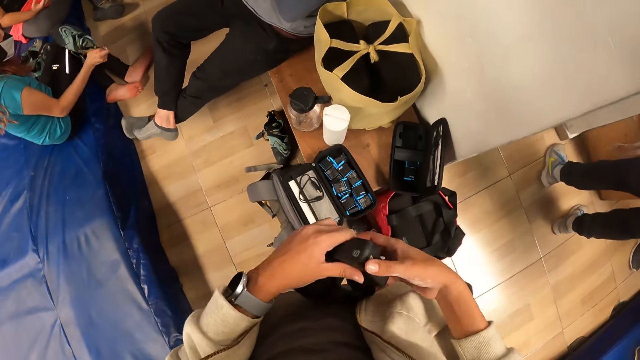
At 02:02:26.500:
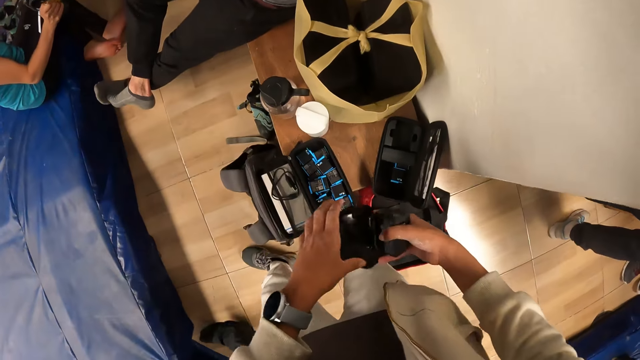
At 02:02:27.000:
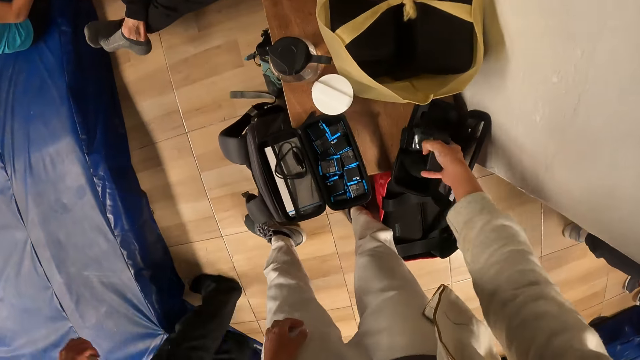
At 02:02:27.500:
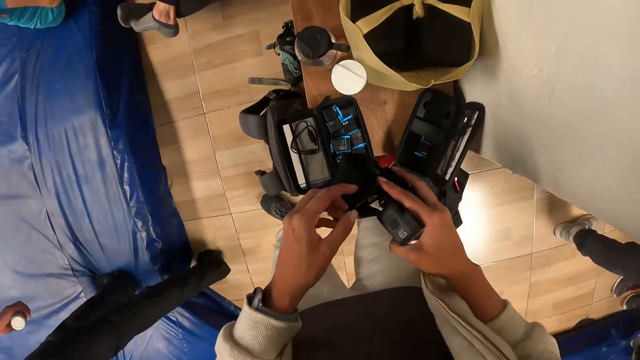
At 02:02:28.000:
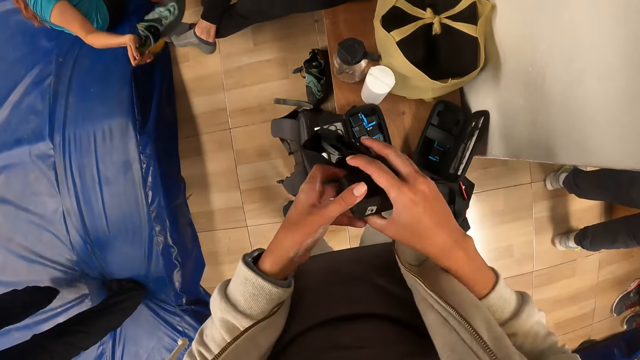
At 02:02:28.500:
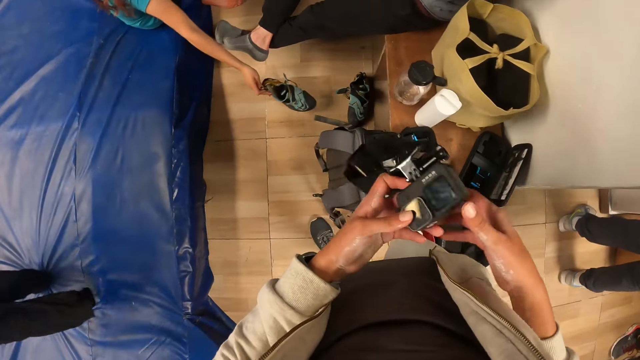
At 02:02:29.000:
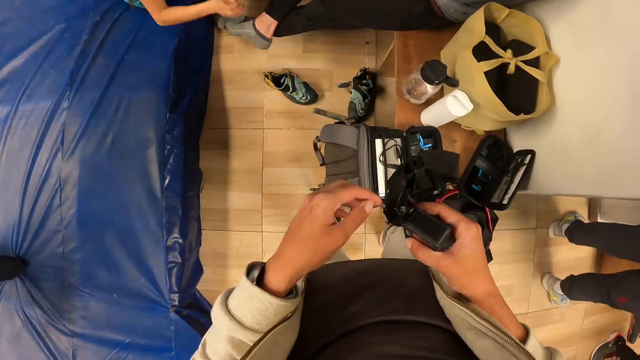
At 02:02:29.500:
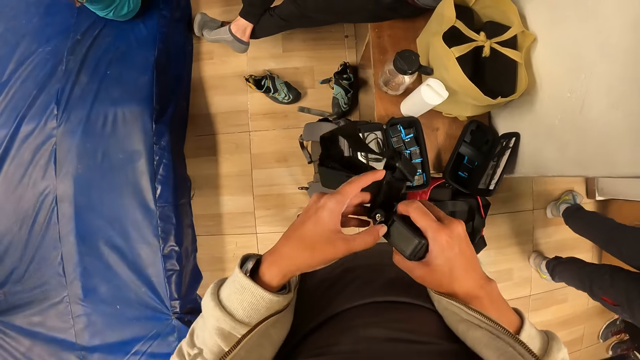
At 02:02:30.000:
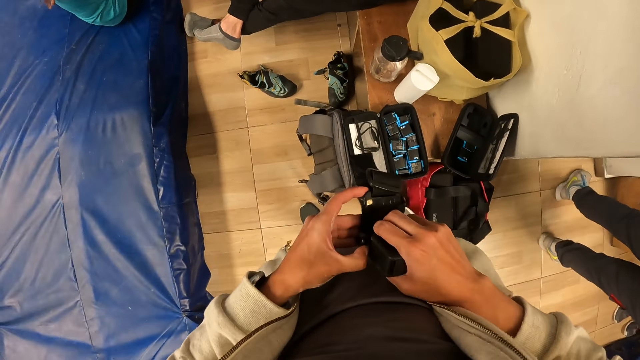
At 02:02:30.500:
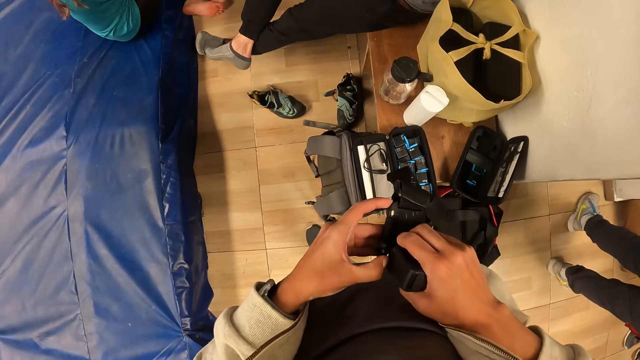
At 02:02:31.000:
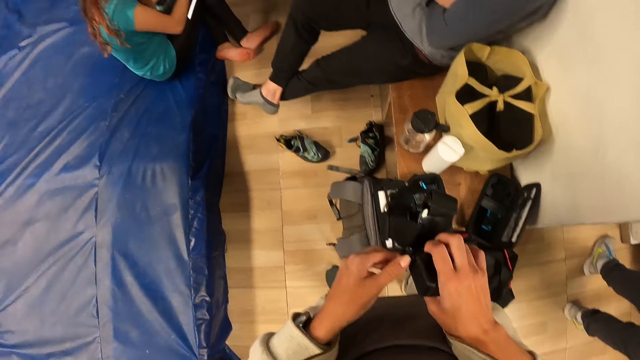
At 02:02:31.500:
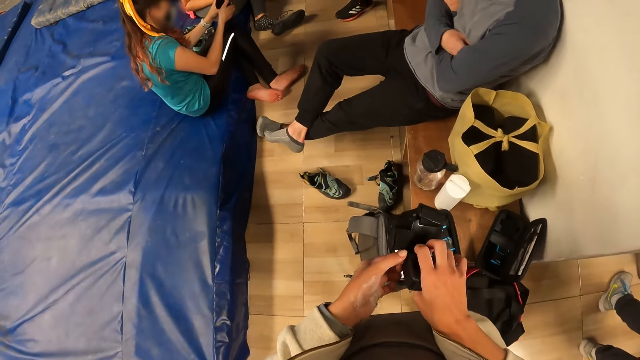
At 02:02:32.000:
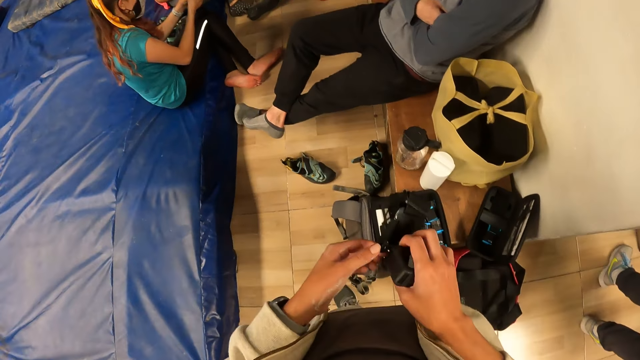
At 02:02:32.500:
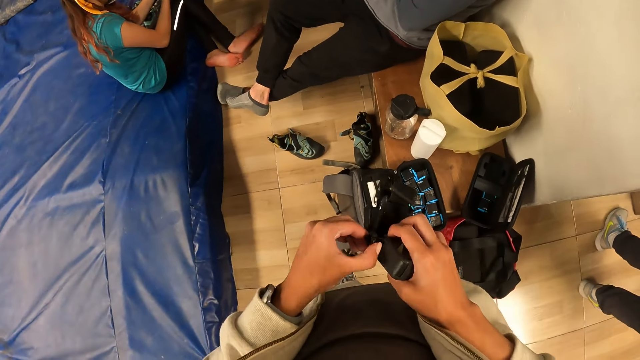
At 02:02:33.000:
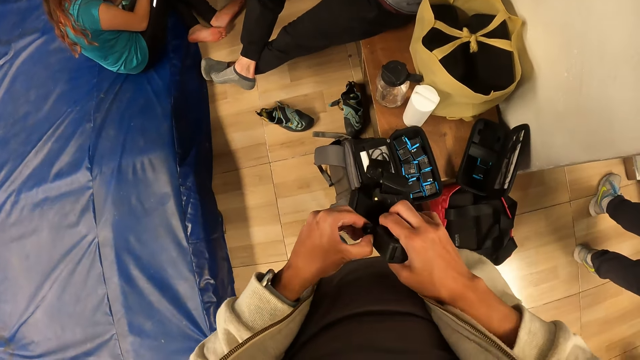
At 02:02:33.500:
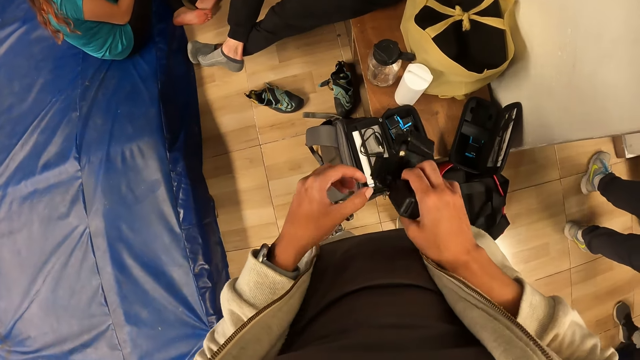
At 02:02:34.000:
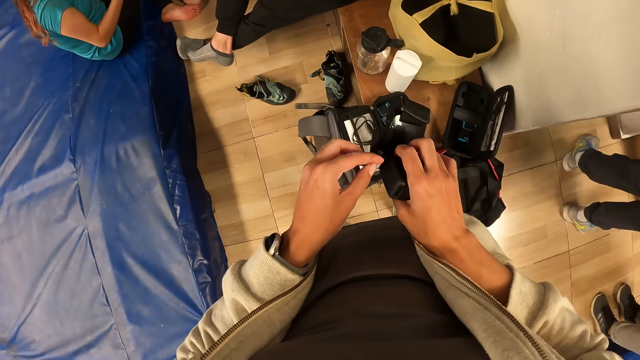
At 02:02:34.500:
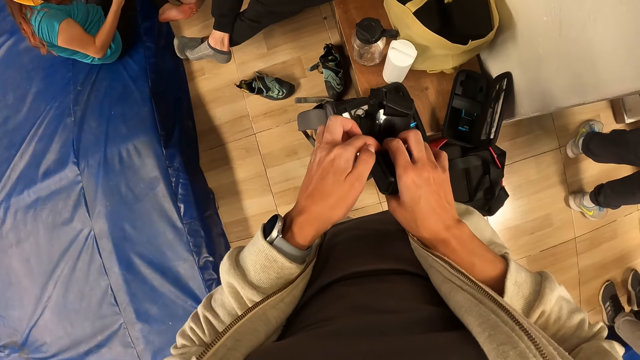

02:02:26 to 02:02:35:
The camera wearer passes the camera to his right hand with his left hand. He bends towards the camera casing. A lady drops a shoe on the floor. The camera wearer presses part of the camera. He opens the camera cover with his left hand.

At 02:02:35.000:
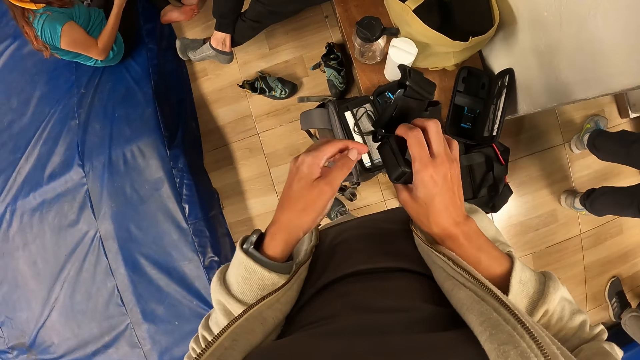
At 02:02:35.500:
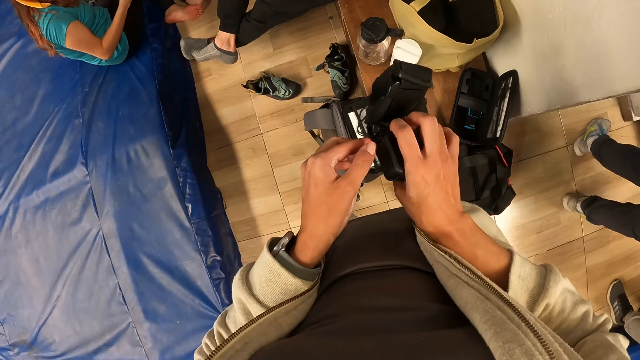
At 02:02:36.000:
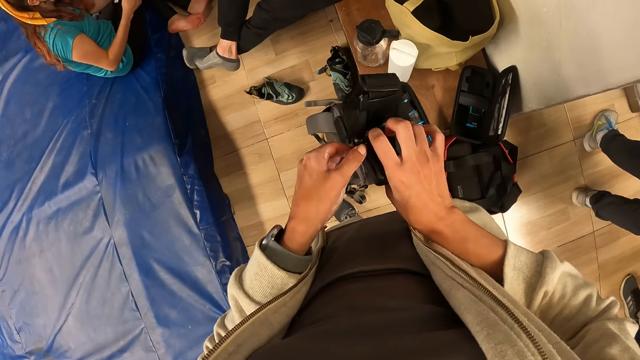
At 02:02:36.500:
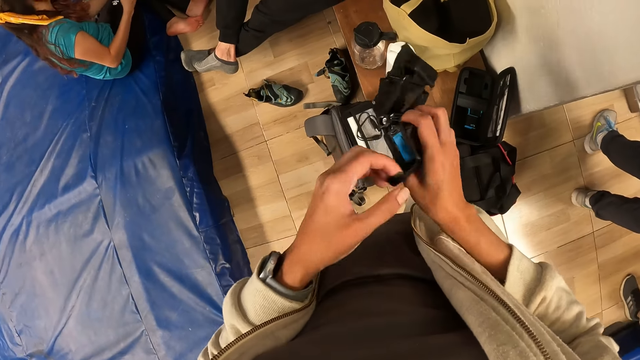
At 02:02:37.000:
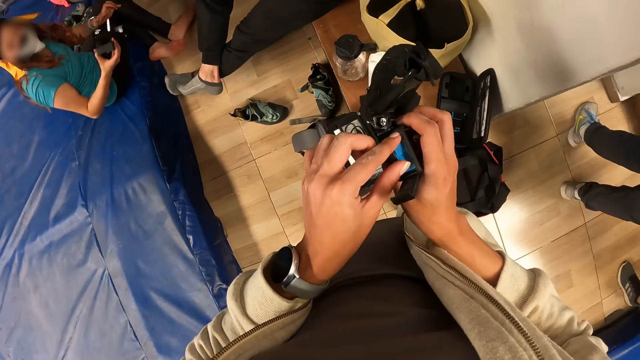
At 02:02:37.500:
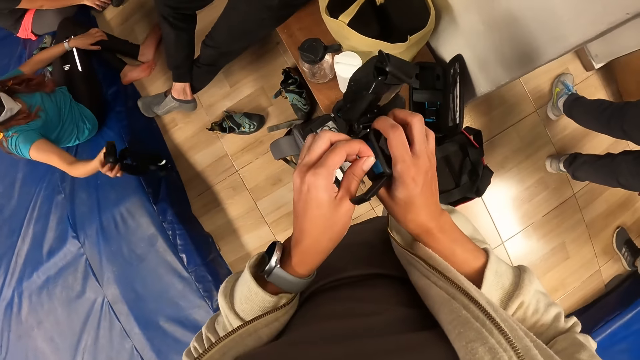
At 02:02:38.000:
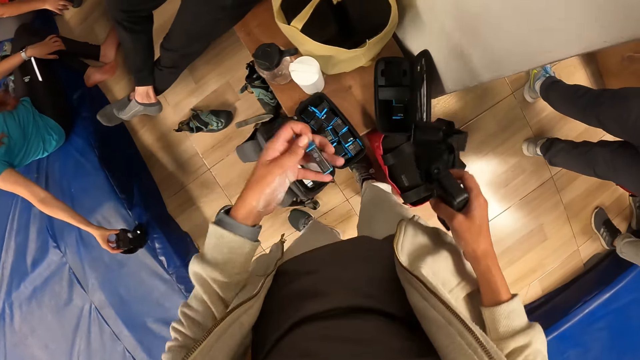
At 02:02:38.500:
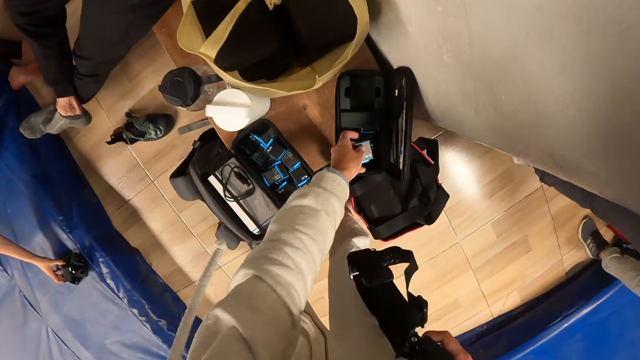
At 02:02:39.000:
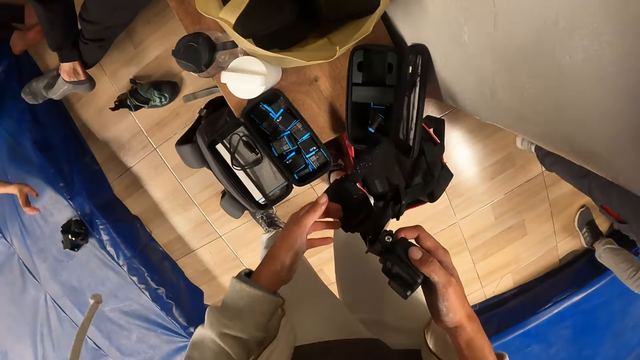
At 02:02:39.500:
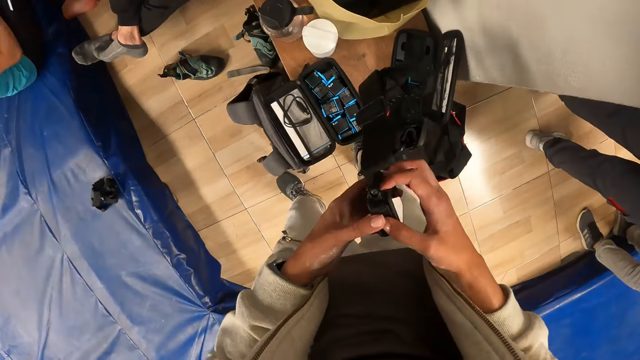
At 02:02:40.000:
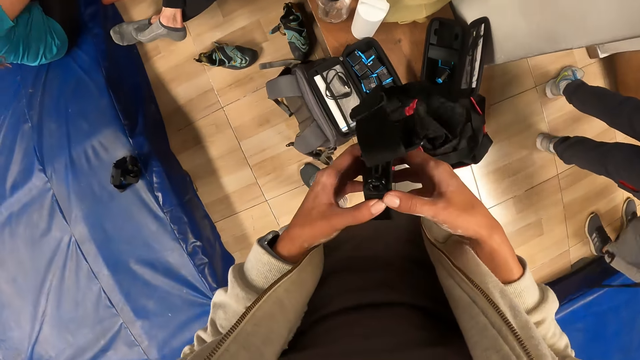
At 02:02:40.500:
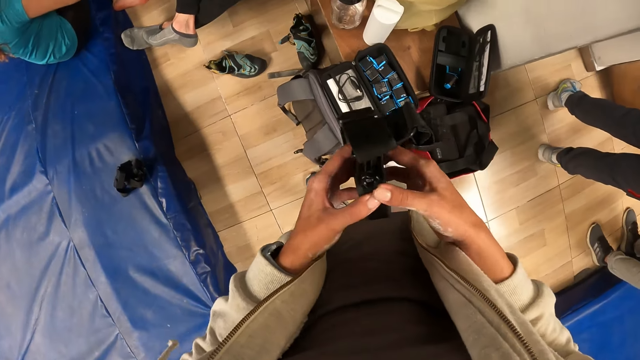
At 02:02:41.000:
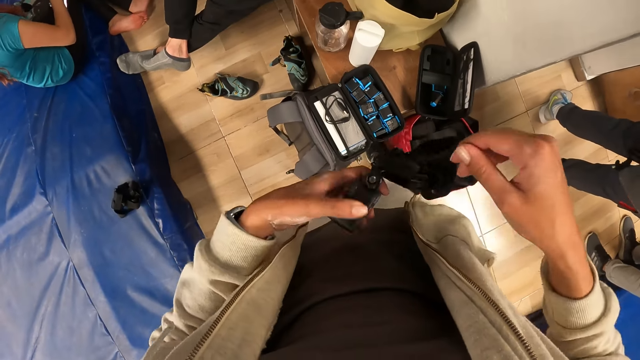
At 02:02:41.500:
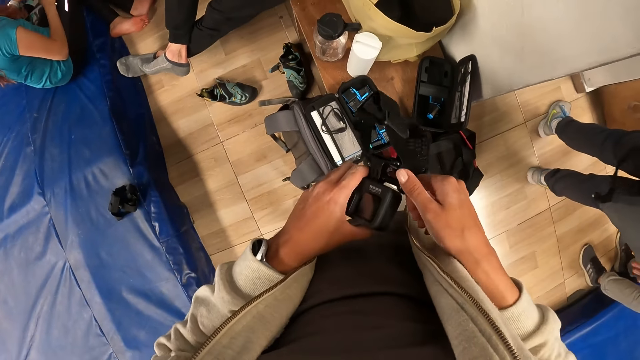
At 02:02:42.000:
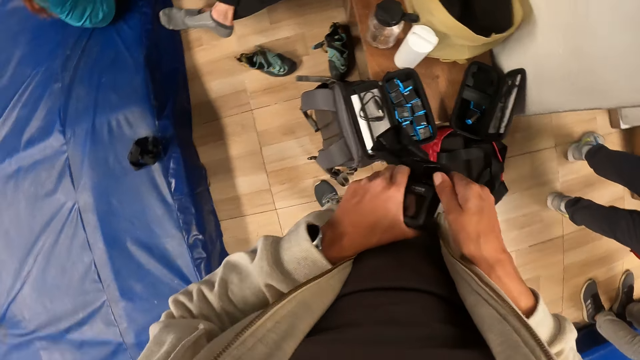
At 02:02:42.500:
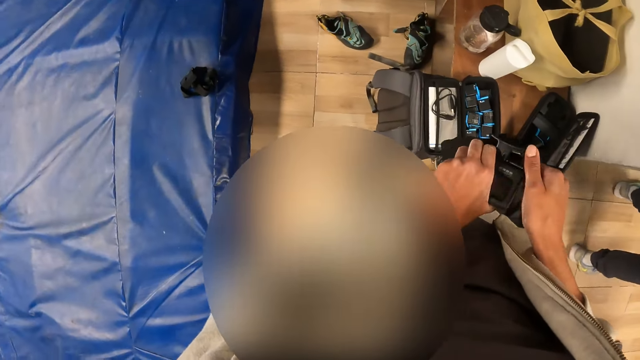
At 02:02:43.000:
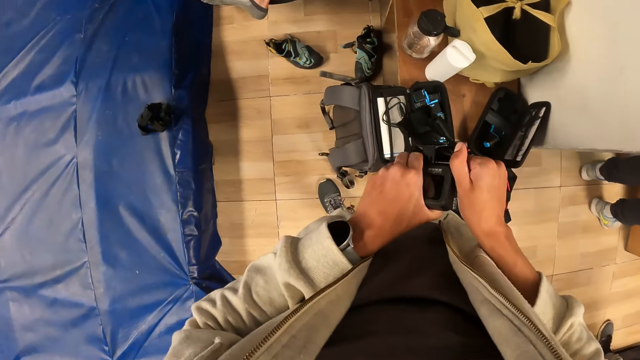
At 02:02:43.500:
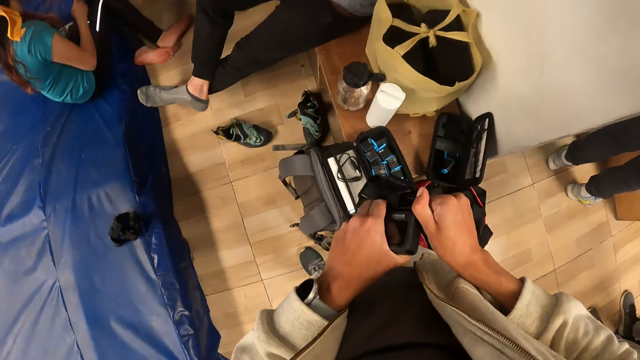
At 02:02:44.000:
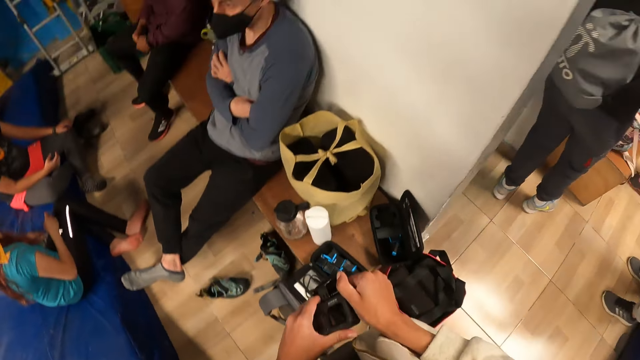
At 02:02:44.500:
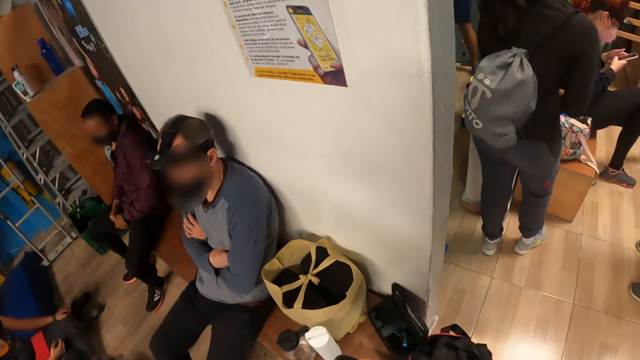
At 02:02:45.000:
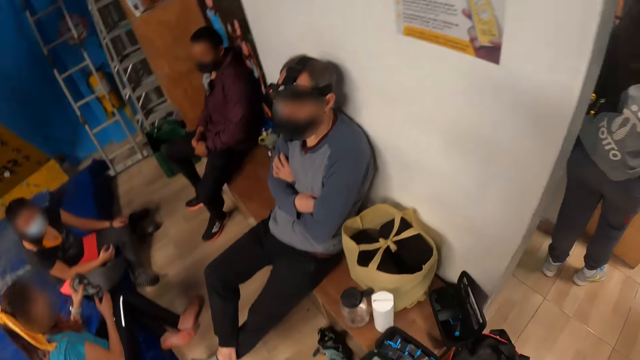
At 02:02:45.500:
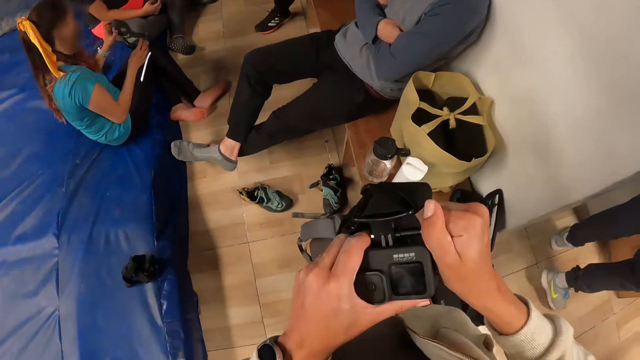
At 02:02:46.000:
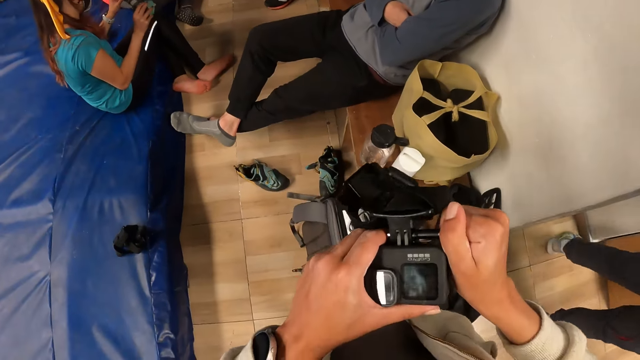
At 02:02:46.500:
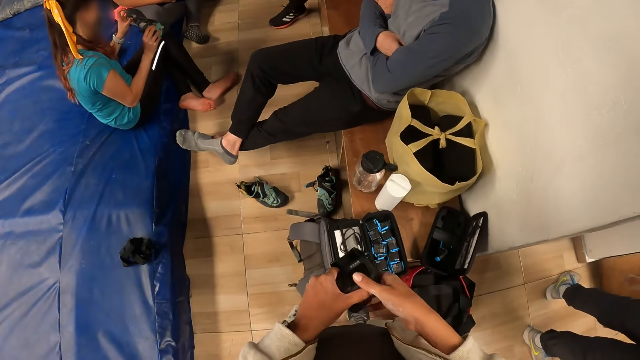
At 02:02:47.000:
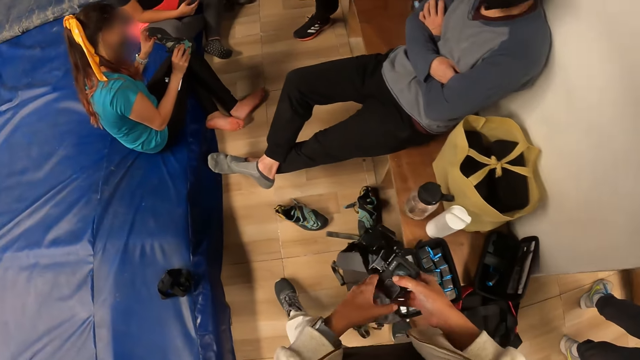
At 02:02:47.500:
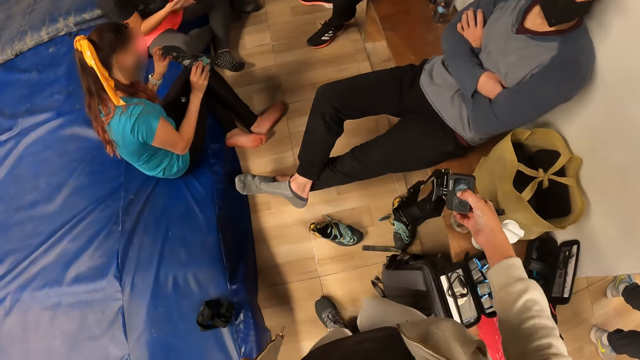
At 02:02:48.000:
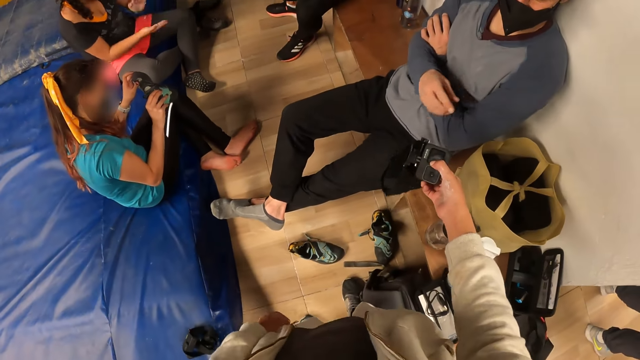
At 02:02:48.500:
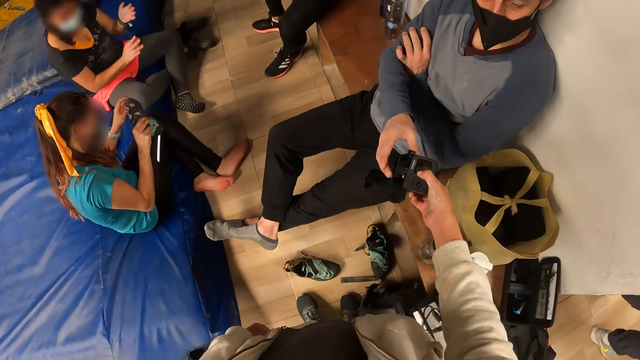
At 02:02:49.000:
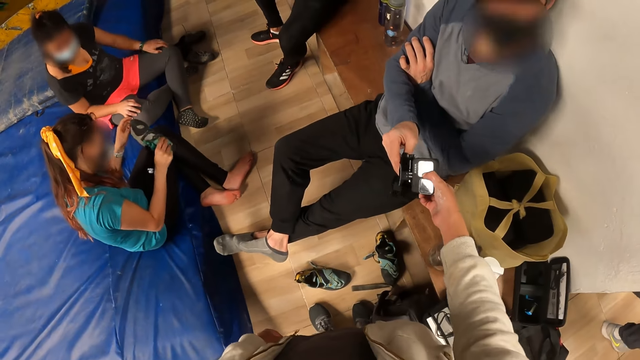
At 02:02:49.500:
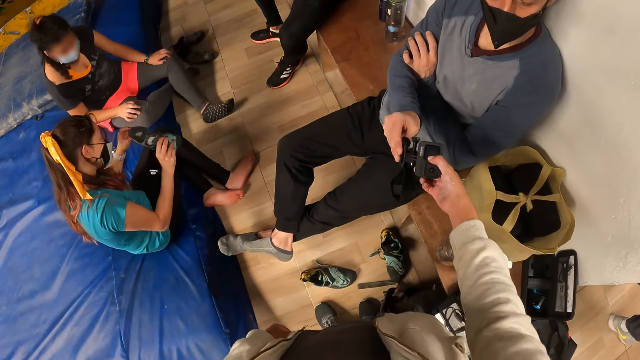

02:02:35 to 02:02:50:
The camera wearer opens part of the camera. He removes a battery from the camera with his left hand. A lady drops a camera. The camera wearer drops the battery in the pouch on the bench with his left hand. He holds the camera on the left hand. He passes the camera to his left hand with his right hand. He holds the camera with both hands. He looks around, checks the camera and moves towards a man. He passes the camera to his right hand with his left hand. He passes the camera to the man with his right hand.
